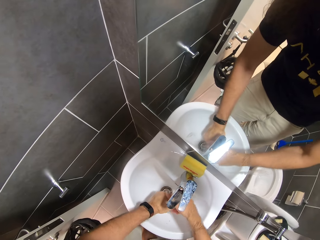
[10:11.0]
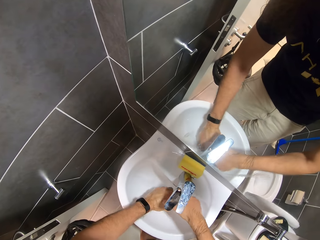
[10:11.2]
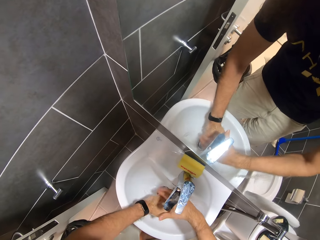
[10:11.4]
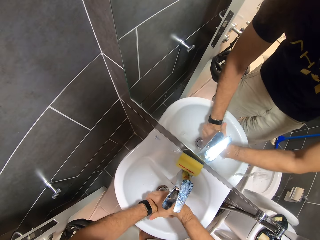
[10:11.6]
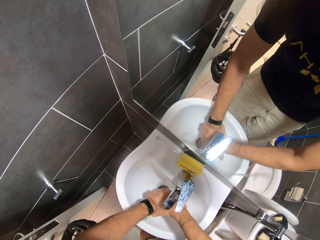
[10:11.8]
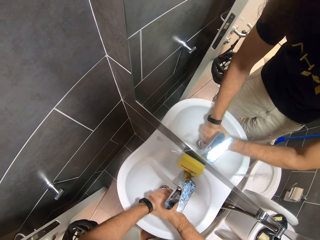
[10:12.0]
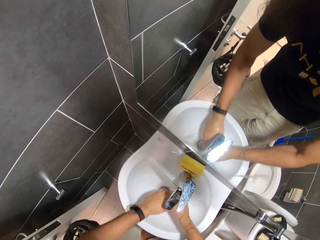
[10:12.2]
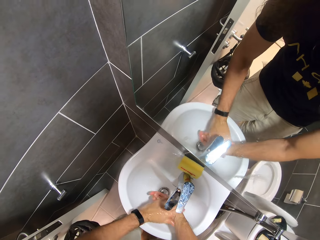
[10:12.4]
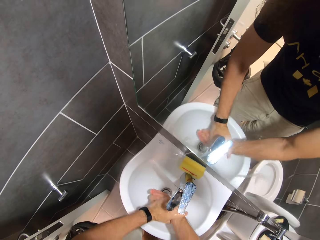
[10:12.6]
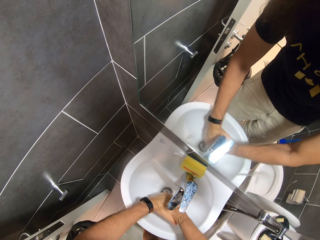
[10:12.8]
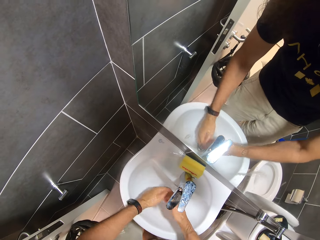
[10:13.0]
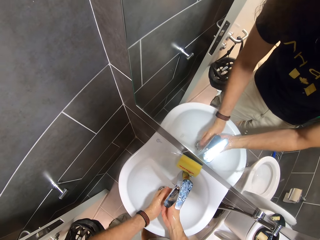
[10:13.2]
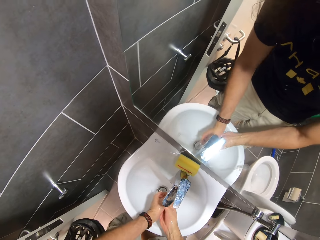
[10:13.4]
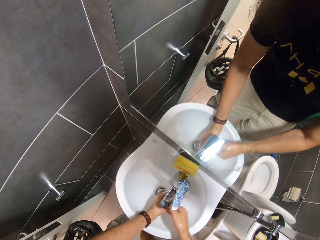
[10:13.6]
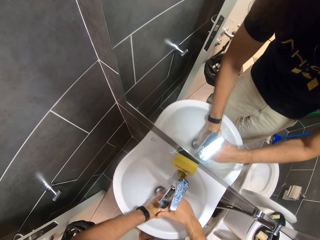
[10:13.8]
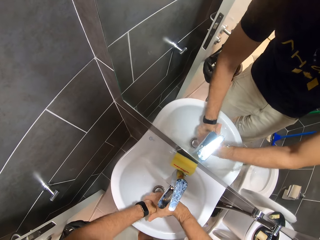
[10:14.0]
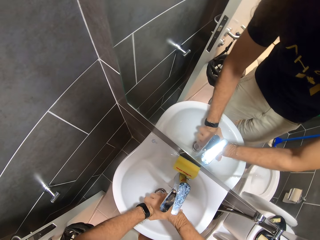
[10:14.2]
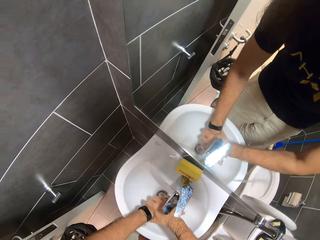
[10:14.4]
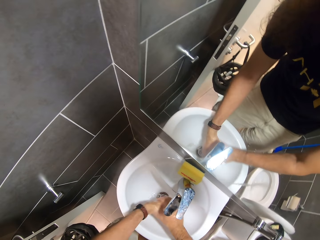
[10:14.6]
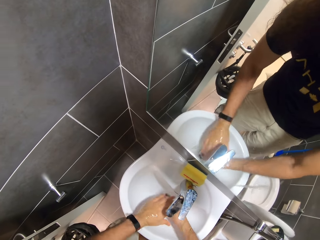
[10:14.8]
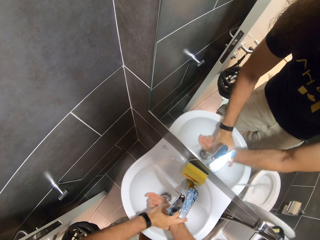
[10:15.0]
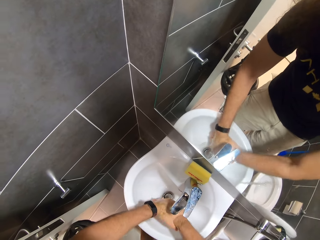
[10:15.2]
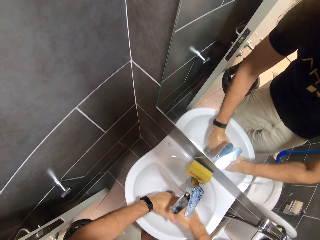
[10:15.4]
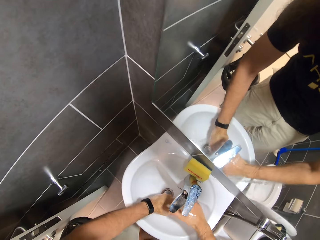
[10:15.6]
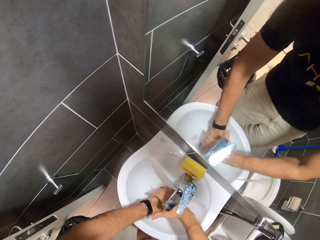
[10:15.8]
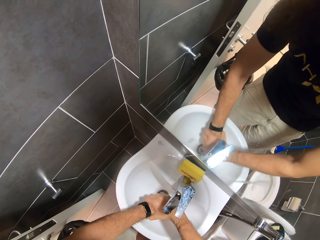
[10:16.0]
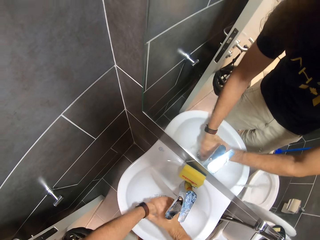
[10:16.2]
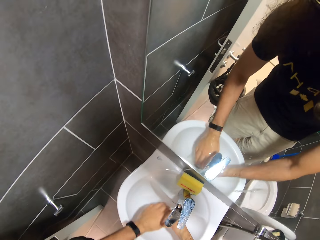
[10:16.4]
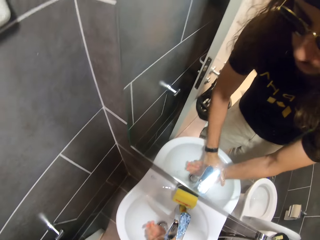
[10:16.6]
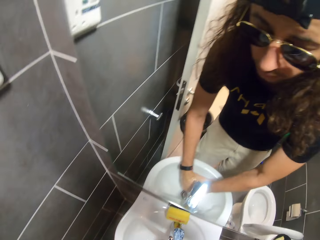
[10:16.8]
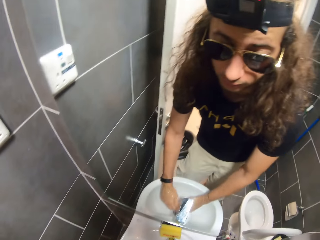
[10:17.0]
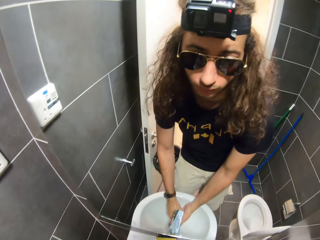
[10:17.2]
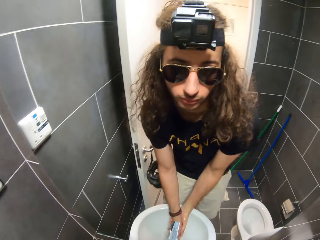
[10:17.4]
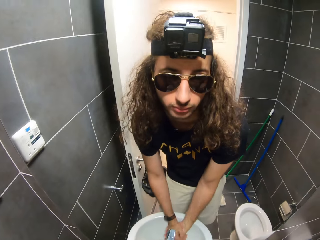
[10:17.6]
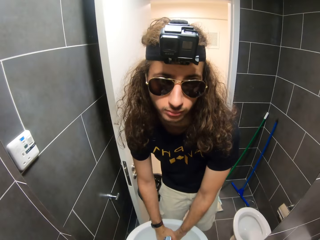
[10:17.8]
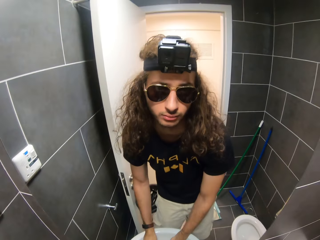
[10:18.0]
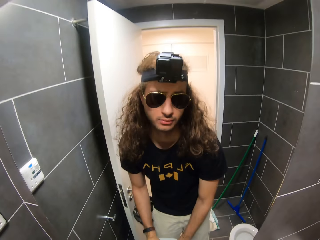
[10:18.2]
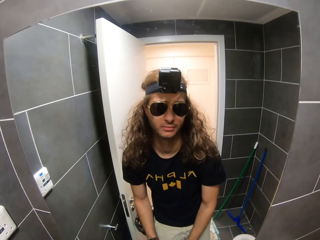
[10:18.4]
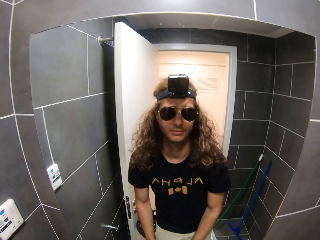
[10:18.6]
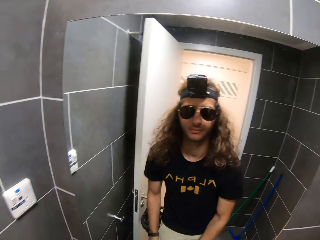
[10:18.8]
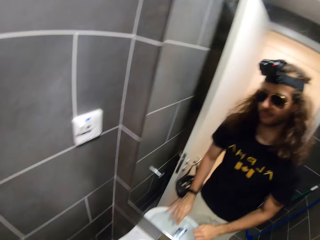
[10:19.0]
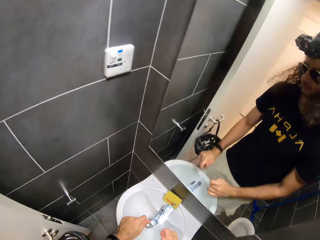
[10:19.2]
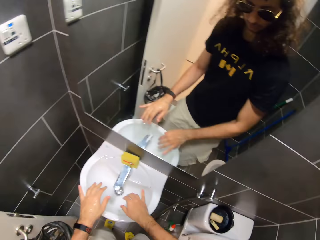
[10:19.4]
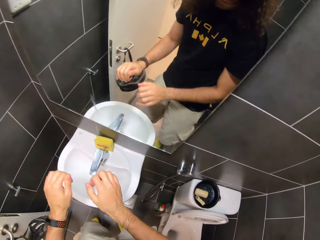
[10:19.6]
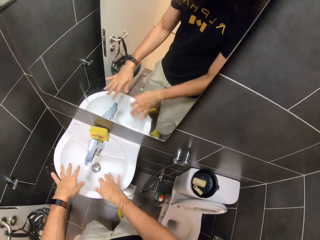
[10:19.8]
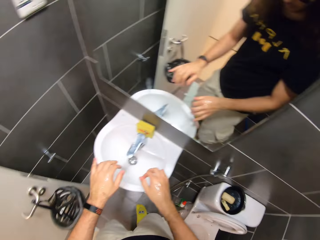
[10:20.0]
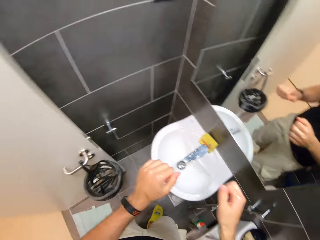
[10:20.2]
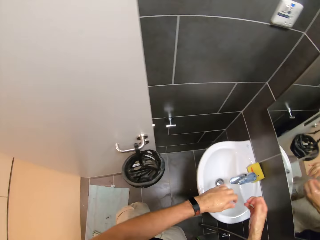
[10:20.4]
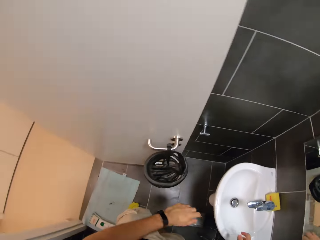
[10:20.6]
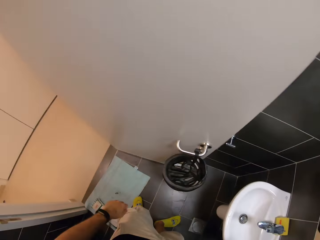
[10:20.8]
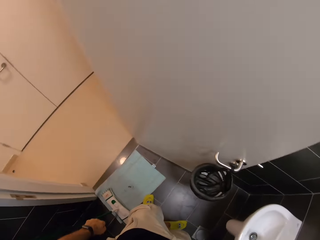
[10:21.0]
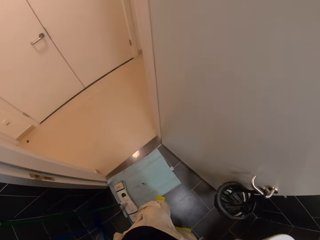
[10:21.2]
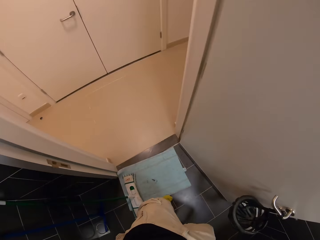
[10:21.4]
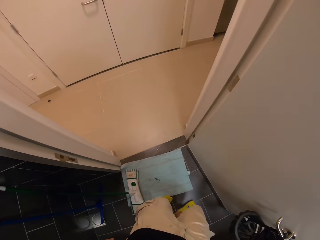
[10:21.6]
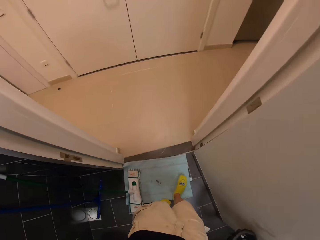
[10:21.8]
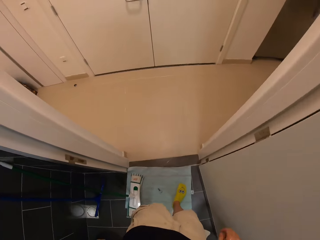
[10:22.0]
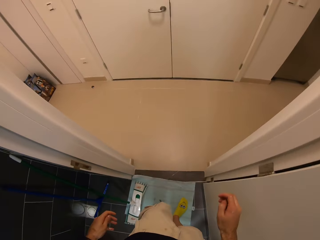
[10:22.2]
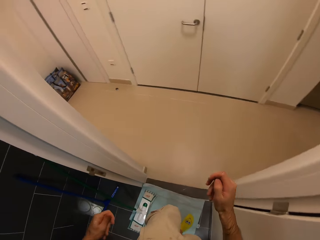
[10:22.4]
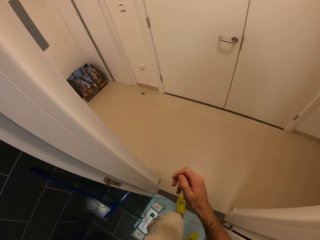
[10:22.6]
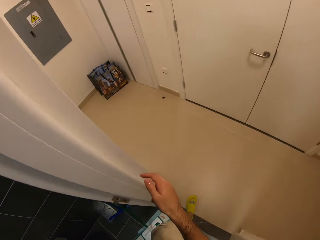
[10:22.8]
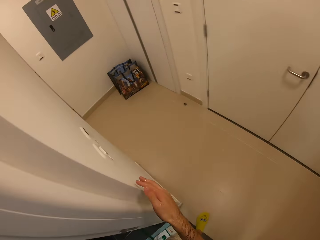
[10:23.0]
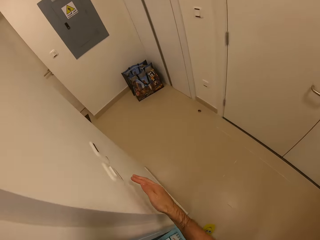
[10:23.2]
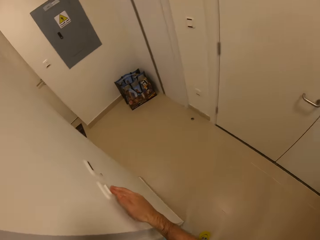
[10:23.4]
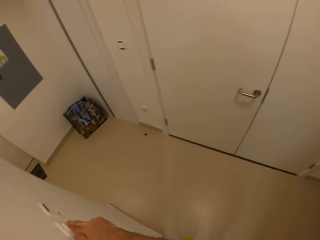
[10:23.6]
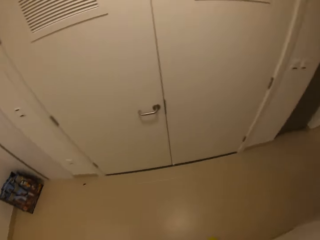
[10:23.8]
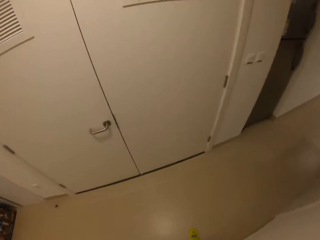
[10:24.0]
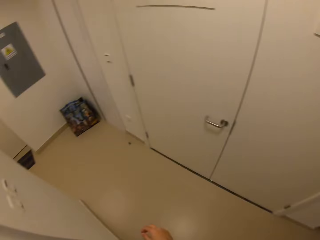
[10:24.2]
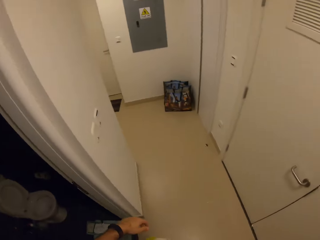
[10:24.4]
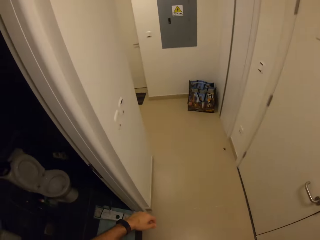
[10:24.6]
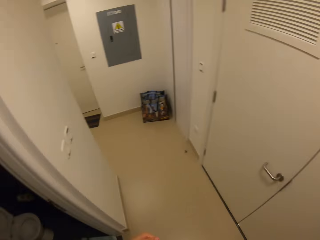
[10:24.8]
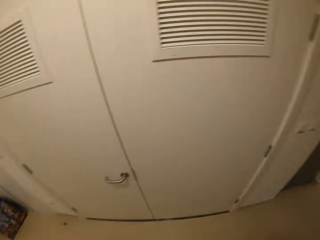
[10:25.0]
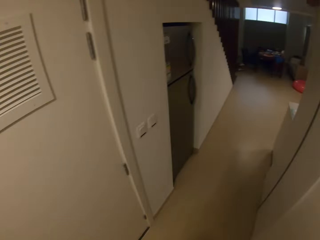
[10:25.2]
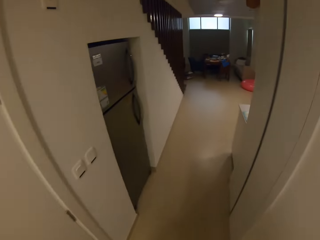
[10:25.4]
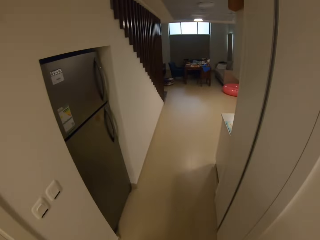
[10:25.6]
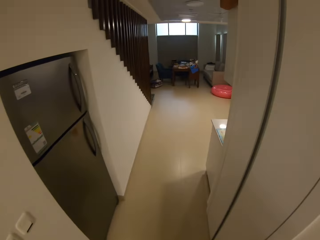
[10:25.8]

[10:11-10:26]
The camera wearer shakes his fingers in the sink. He looks around the toilet. He moves his right hand to the switch. He turns off the light. He looks around the house.

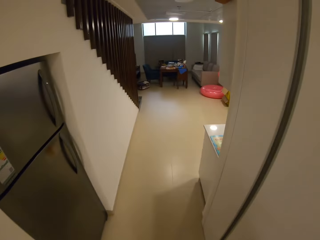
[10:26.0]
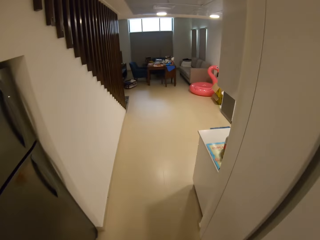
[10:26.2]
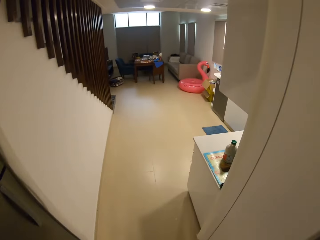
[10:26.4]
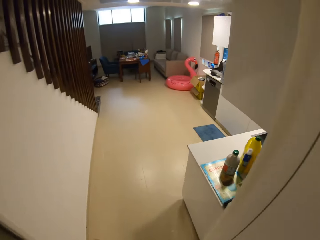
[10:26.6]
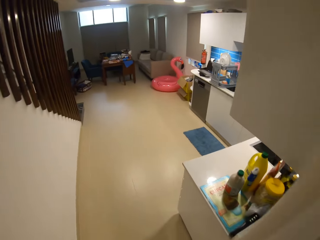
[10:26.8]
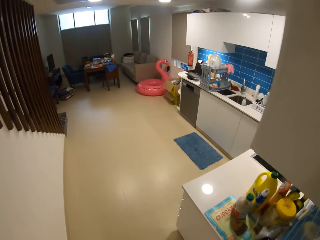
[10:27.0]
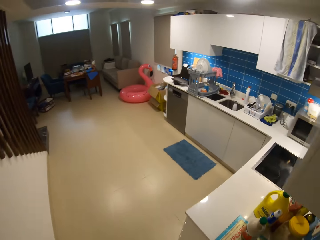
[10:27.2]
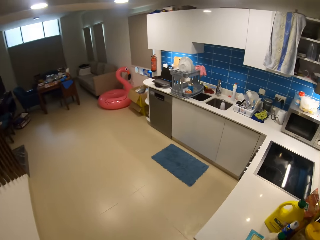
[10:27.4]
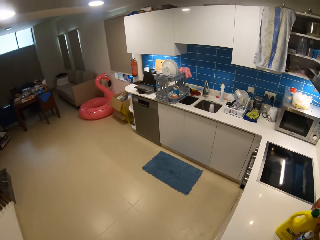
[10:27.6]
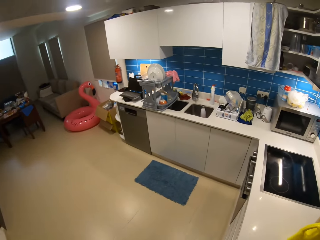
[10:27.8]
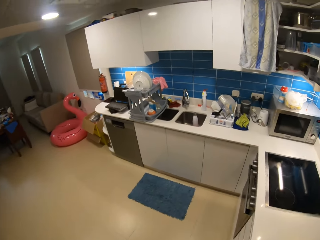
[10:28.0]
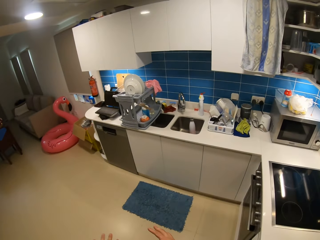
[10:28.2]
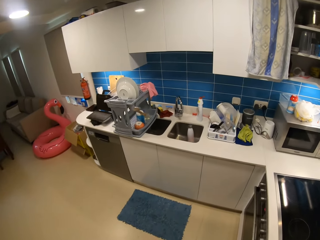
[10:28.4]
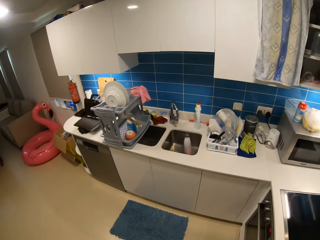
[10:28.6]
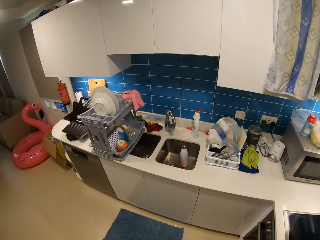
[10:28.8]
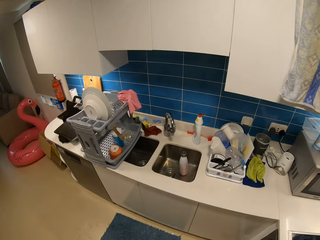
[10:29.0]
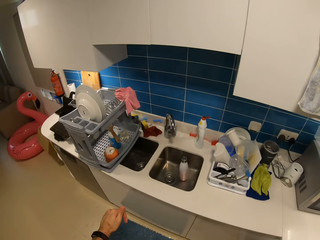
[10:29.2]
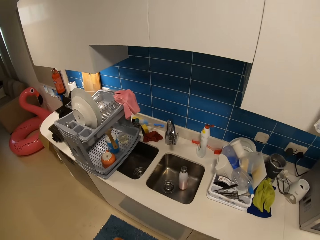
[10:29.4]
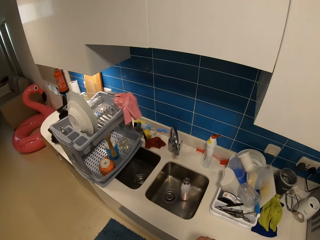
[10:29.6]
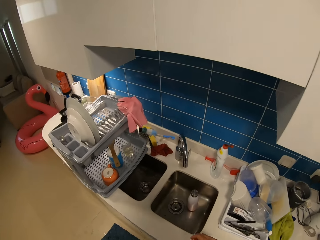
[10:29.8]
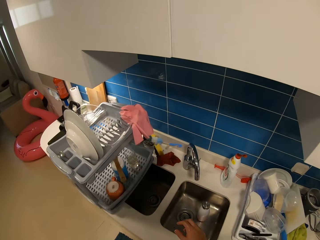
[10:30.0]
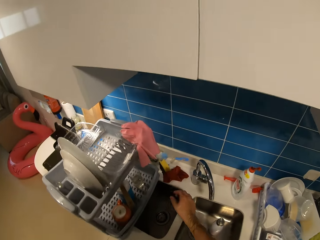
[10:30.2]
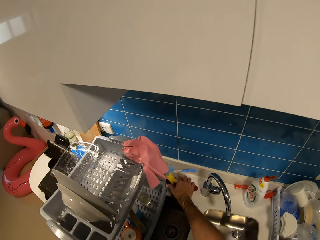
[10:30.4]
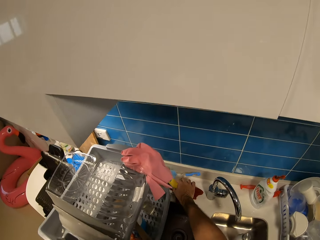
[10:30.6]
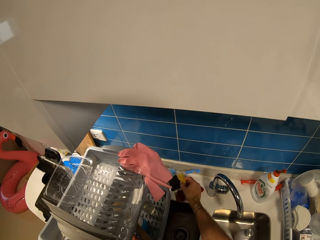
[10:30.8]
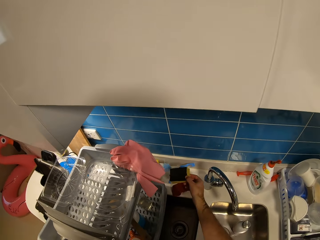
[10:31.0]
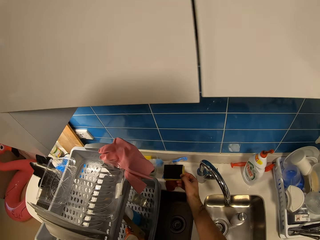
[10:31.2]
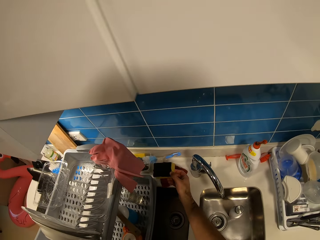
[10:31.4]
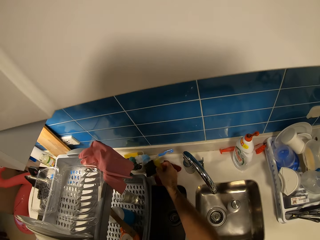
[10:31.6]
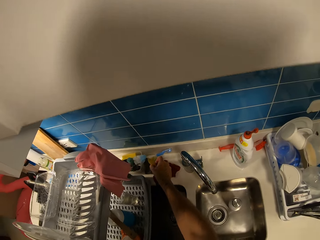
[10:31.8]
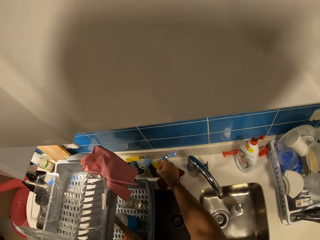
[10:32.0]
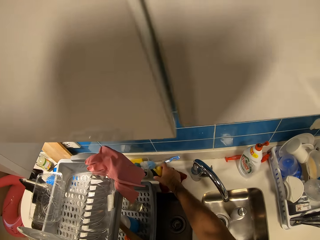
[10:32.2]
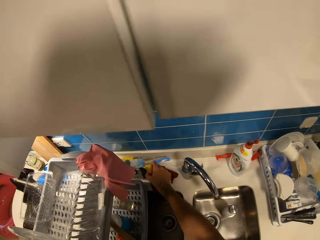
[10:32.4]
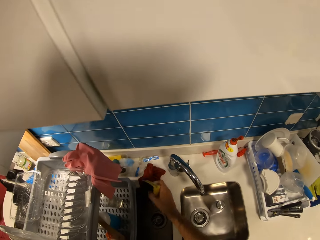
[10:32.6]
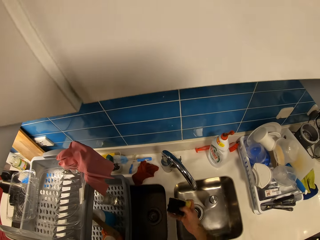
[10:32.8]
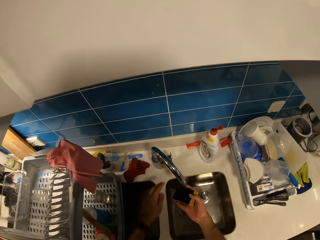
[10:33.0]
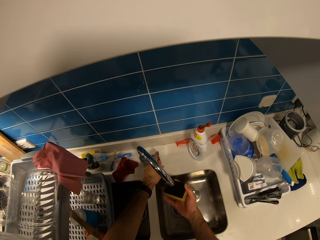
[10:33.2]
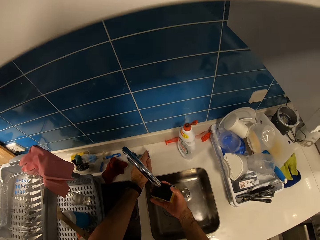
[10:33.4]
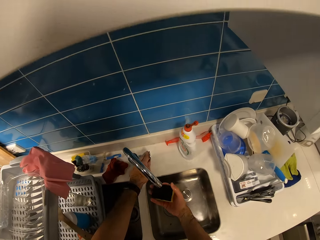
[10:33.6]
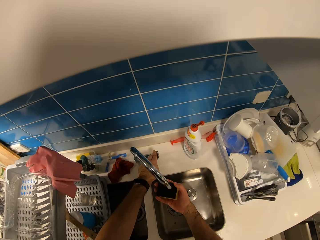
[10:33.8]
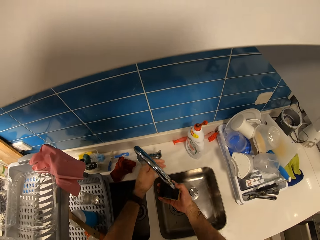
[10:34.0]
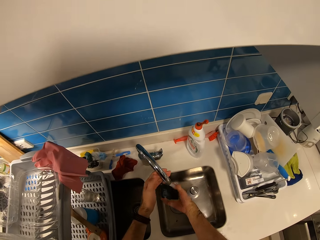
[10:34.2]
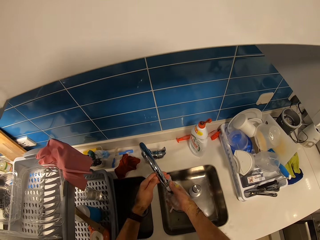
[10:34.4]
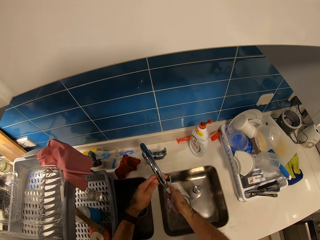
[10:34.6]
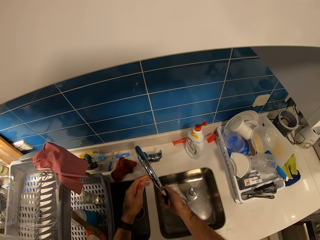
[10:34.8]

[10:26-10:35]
The camera wearer walks around the house. They pick up the sponge dish from the sink. They open the sink tap. They squeeze the dish sponge with tap water in the sink.
